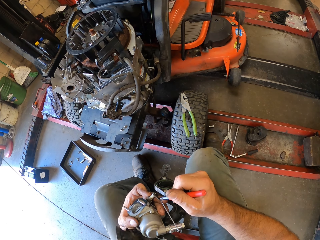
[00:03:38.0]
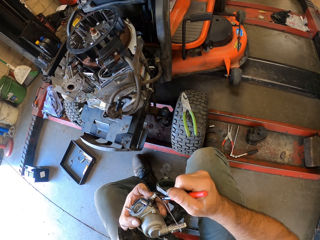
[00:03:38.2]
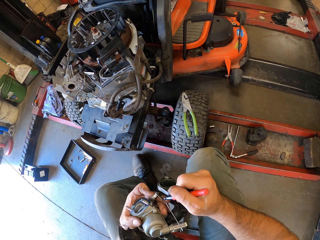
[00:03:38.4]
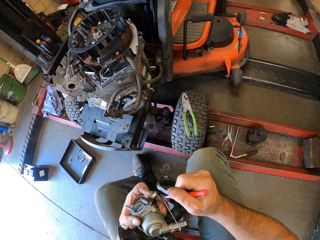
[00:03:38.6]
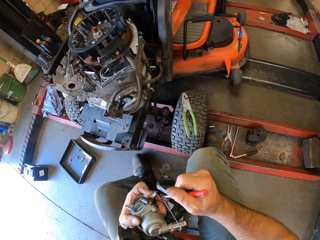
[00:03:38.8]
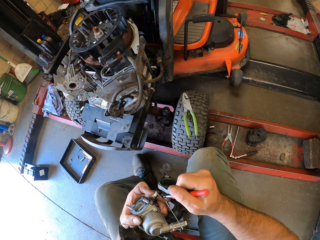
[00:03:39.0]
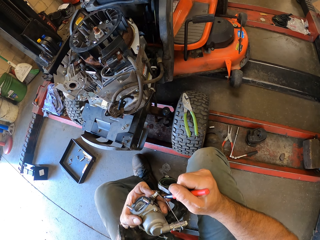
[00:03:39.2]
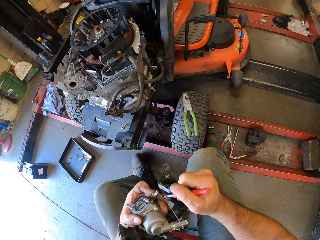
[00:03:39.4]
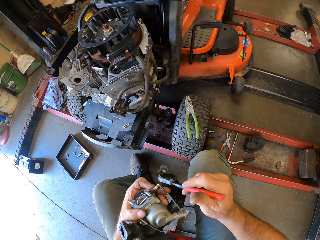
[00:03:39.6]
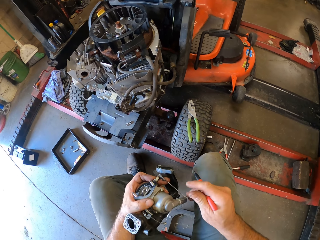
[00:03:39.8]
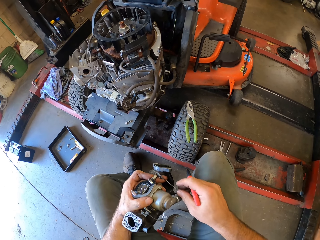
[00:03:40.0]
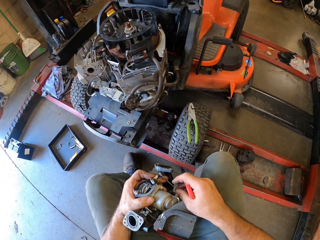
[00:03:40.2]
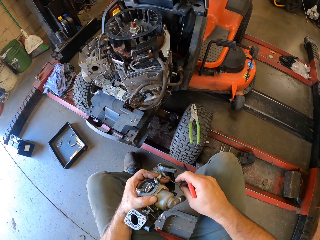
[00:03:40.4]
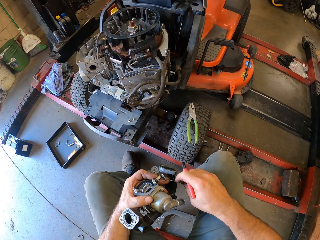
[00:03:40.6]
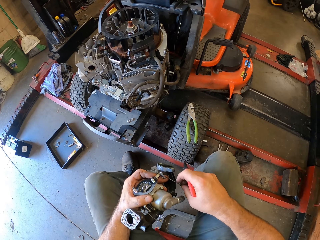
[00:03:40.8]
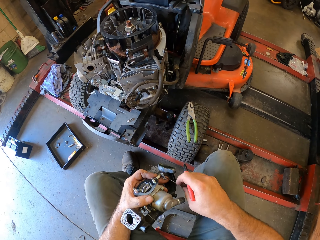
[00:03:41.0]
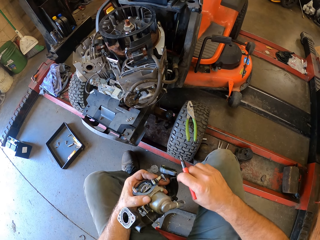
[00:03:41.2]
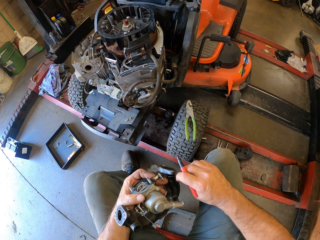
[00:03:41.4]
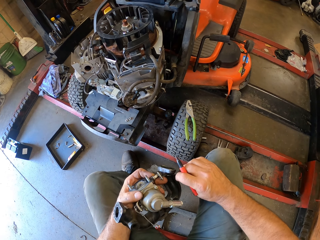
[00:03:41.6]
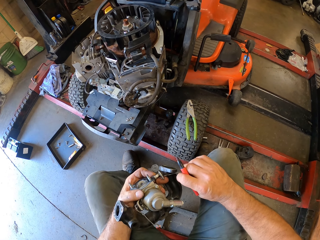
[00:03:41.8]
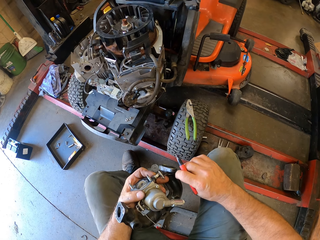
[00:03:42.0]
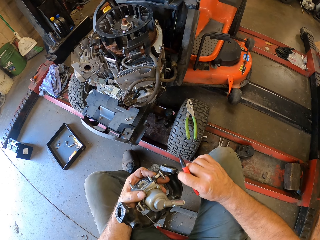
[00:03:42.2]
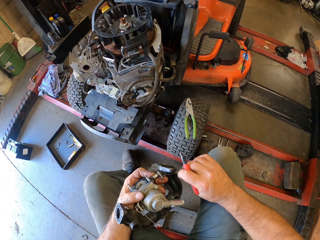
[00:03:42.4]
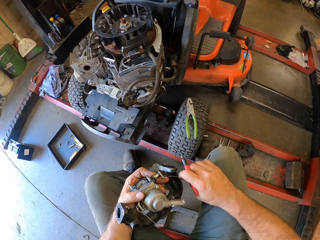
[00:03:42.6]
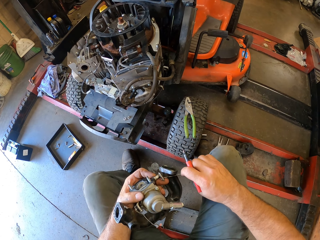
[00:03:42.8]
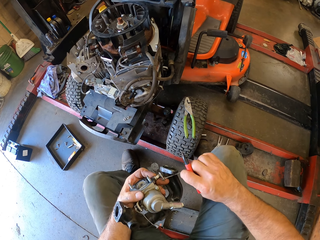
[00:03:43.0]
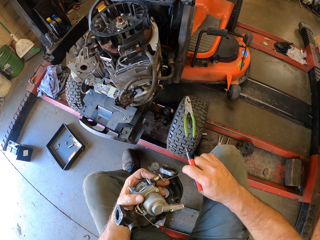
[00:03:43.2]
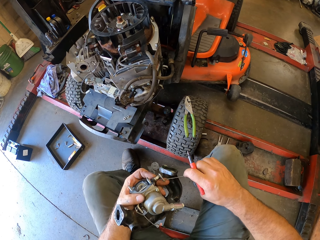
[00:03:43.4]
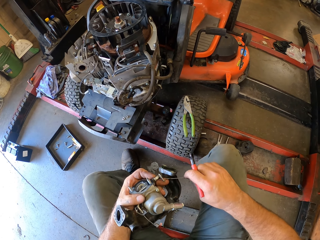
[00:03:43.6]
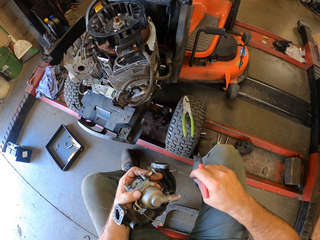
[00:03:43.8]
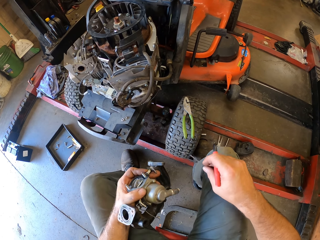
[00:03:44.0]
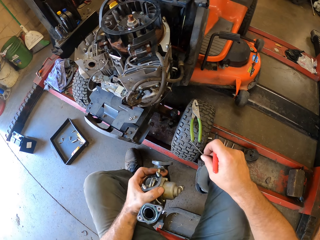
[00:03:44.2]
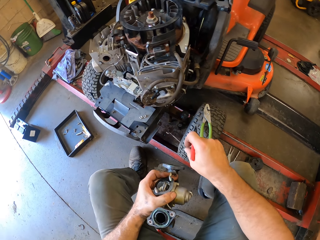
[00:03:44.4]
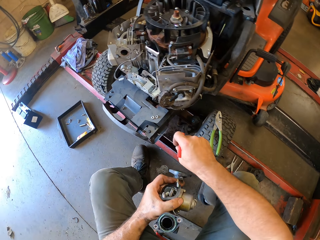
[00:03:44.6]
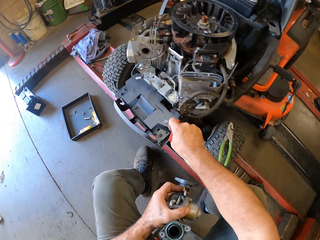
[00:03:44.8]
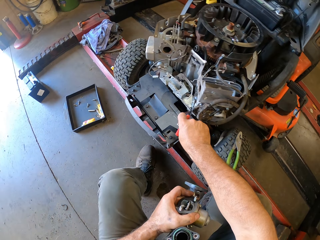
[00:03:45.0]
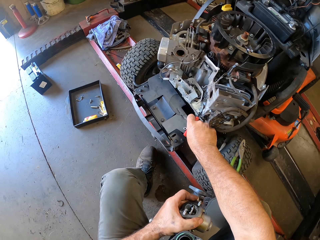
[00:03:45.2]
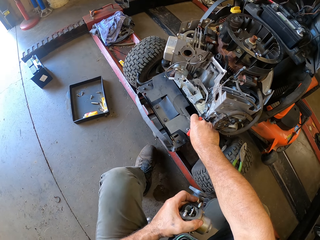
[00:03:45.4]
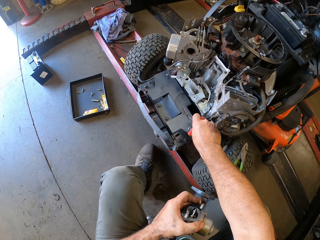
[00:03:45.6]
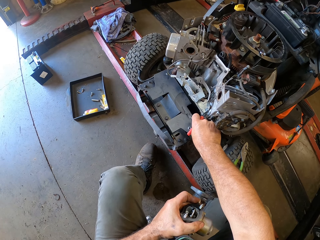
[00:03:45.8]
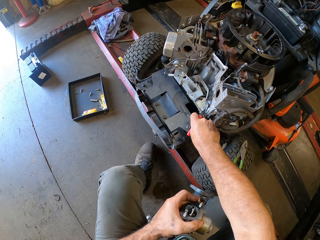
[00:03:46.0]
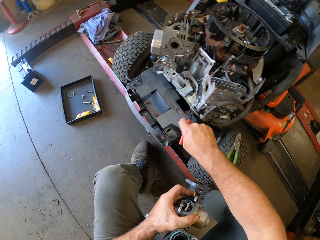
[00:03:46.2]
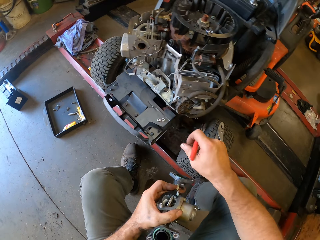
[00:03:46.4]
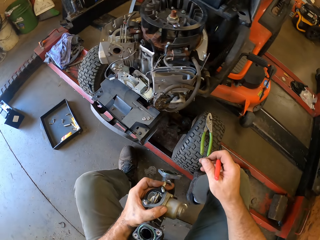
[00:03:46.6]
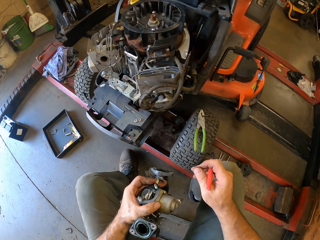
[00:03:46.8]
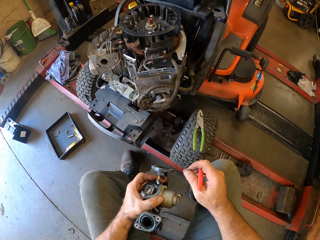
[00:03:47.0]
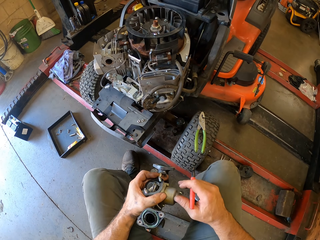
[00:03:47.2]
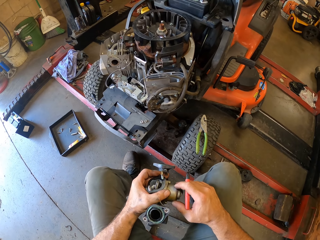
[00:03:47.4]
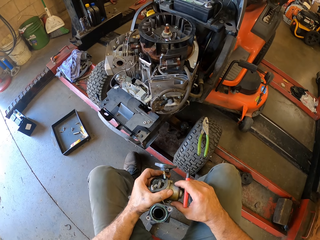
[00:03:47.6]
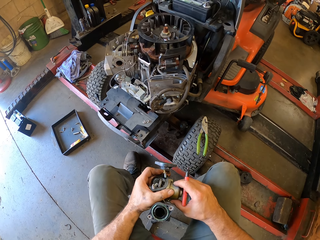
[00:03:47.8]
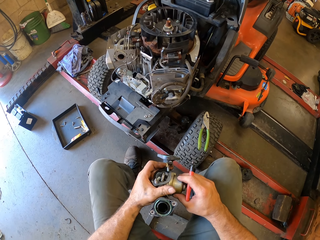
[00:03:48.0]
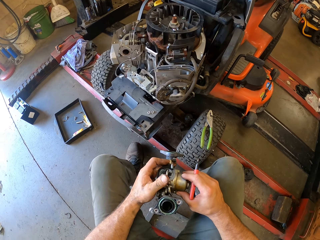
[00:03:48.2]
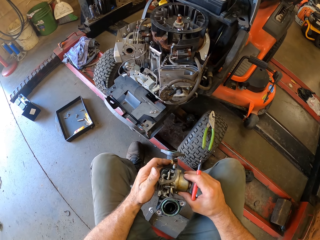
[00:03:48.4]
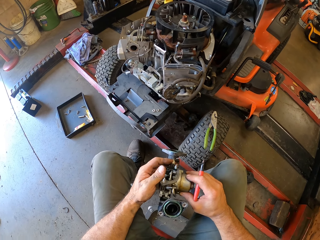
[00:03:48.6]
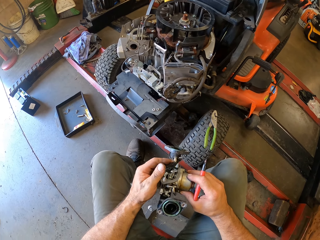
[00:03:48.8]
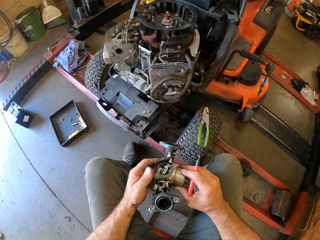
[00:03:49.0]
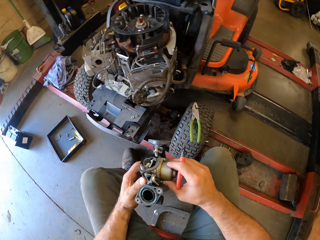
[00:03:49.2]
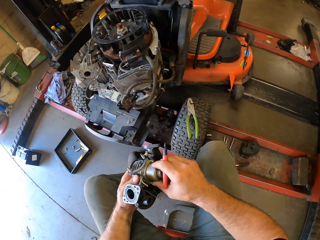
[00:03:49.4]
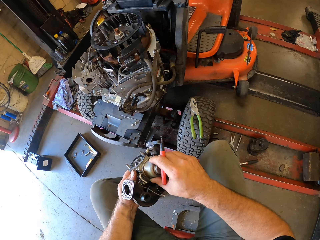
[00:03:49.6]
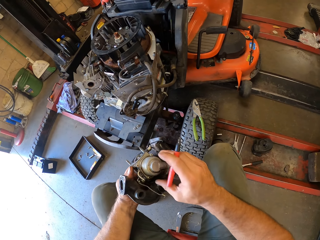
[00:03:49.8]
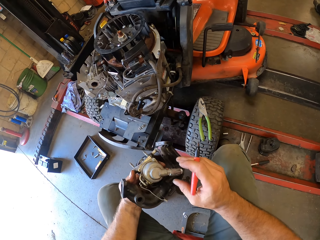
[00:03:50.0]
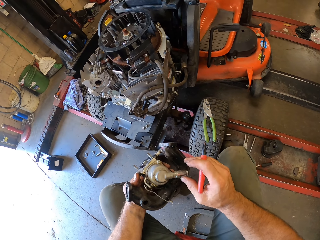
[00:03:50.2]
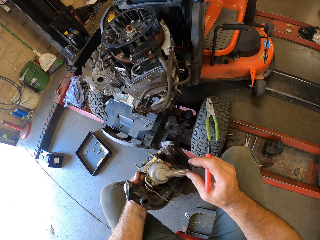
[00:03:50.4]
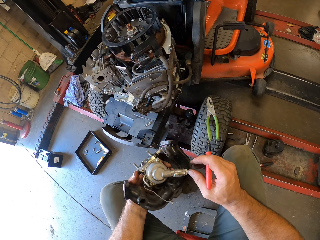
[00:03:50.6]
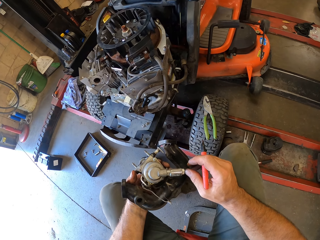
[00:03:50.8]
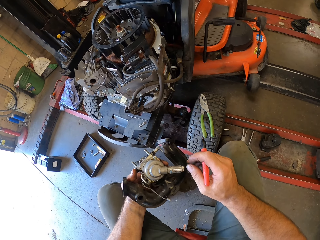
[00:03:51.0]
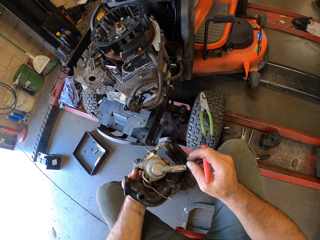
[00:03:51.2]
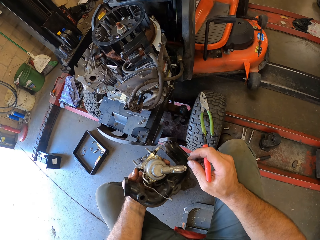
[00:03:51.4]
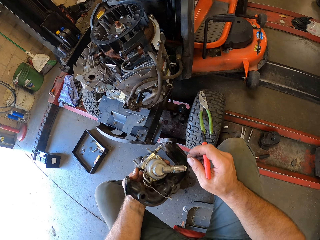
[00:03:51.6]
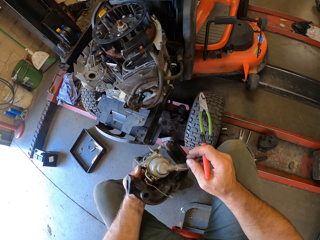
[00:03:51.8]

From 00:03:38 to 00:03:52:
The camera wearer removes the piece of metal with his right hand. He touches a wire. He removes the wire. He drops the piece of metal on the lawn mower's deck. He checks something.

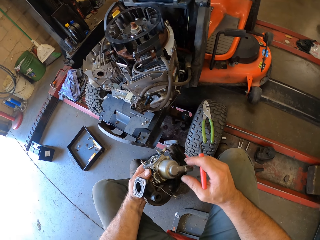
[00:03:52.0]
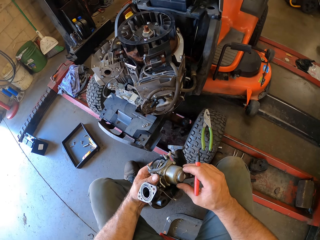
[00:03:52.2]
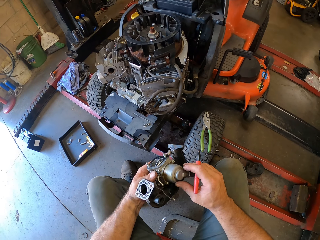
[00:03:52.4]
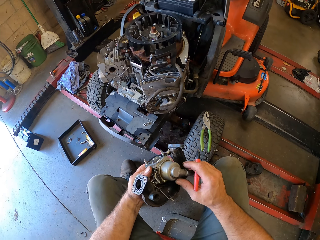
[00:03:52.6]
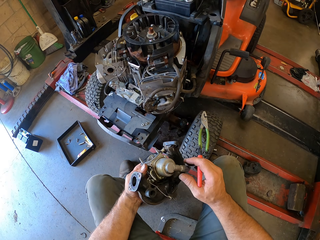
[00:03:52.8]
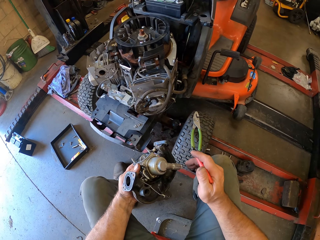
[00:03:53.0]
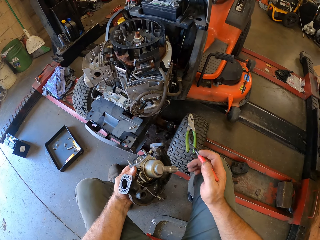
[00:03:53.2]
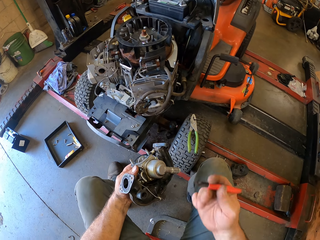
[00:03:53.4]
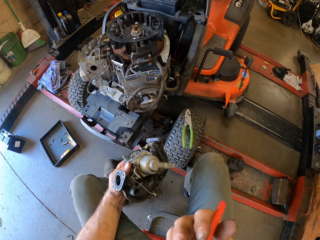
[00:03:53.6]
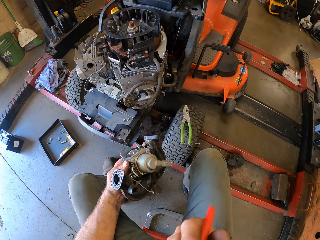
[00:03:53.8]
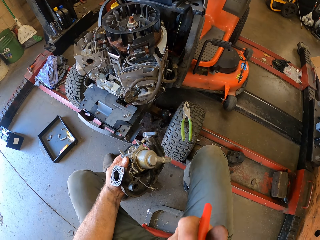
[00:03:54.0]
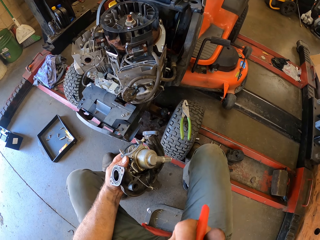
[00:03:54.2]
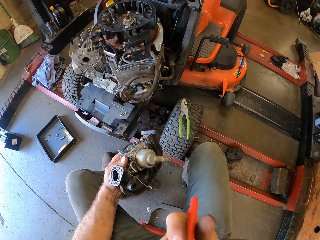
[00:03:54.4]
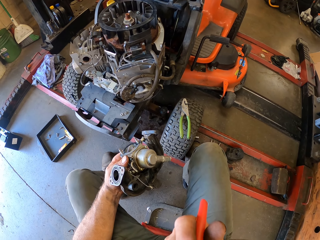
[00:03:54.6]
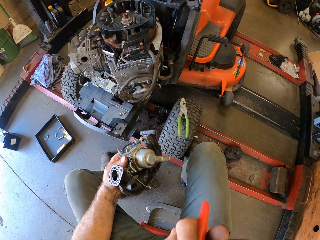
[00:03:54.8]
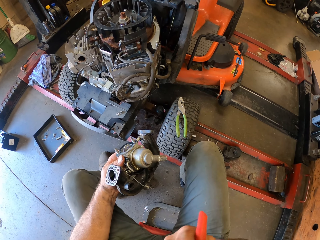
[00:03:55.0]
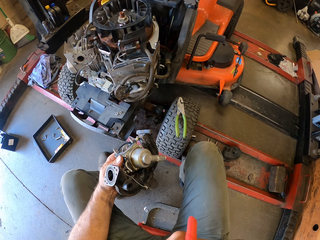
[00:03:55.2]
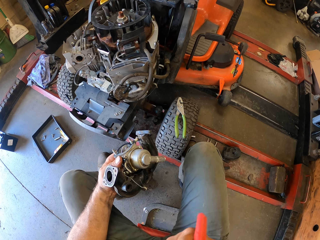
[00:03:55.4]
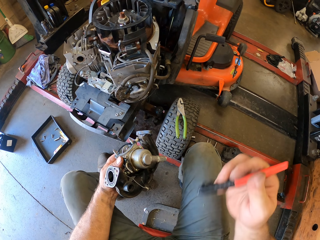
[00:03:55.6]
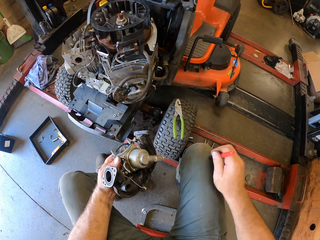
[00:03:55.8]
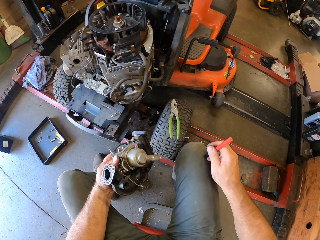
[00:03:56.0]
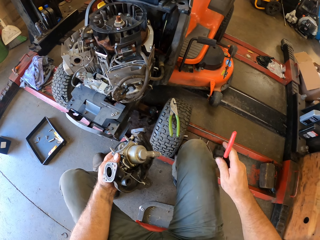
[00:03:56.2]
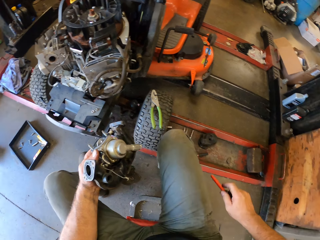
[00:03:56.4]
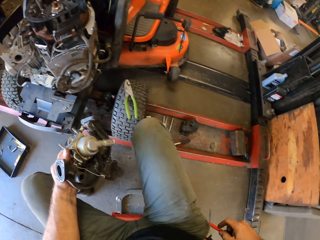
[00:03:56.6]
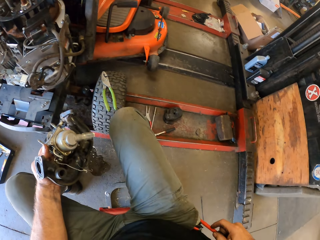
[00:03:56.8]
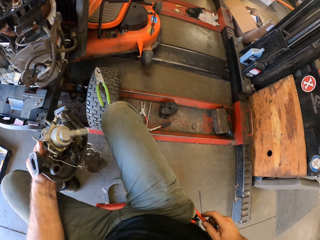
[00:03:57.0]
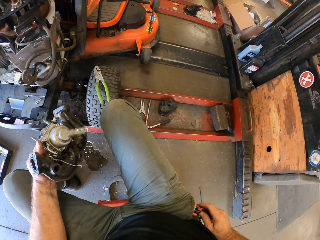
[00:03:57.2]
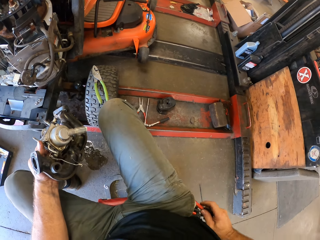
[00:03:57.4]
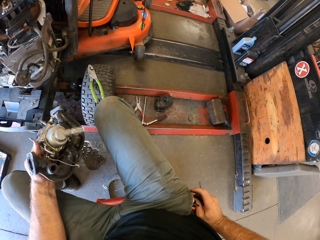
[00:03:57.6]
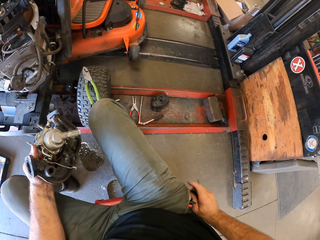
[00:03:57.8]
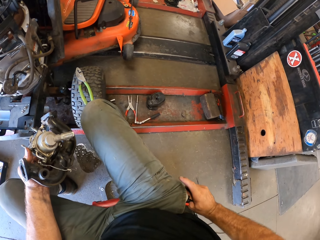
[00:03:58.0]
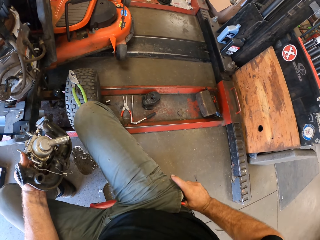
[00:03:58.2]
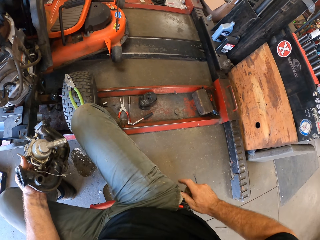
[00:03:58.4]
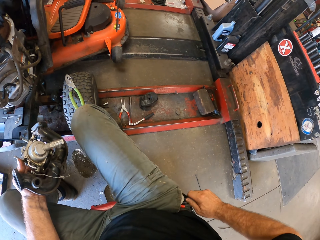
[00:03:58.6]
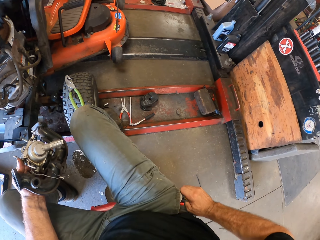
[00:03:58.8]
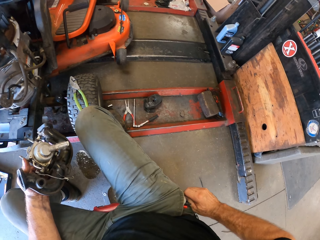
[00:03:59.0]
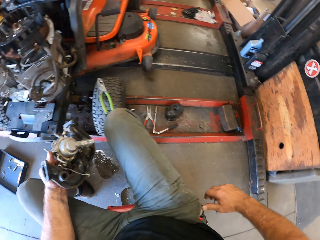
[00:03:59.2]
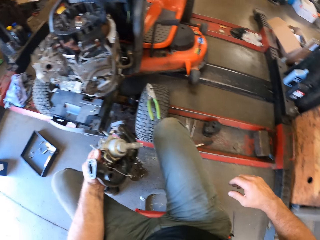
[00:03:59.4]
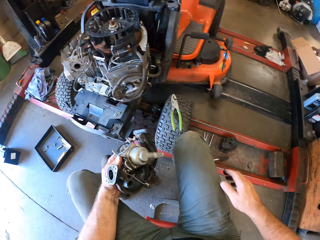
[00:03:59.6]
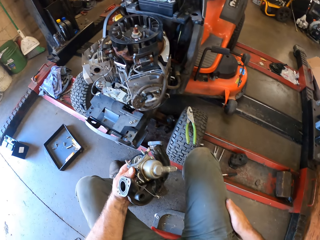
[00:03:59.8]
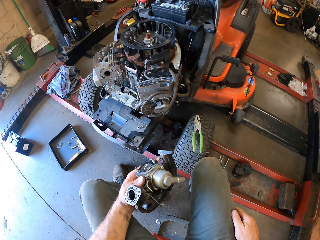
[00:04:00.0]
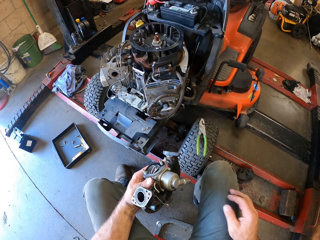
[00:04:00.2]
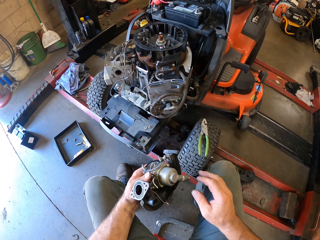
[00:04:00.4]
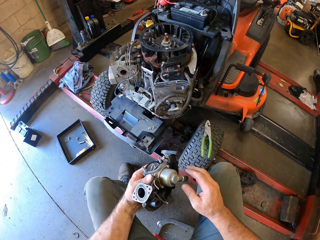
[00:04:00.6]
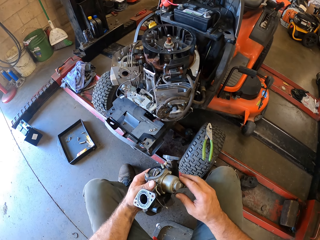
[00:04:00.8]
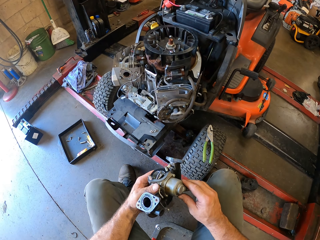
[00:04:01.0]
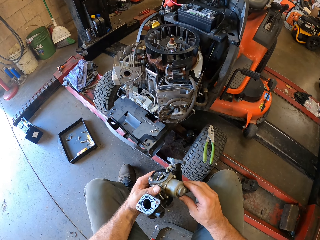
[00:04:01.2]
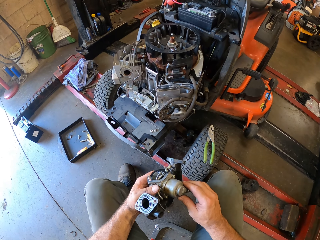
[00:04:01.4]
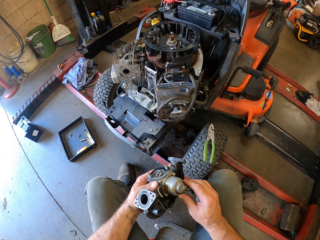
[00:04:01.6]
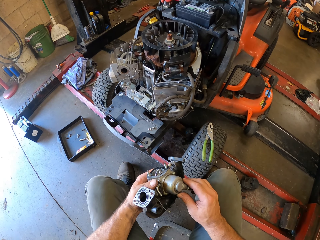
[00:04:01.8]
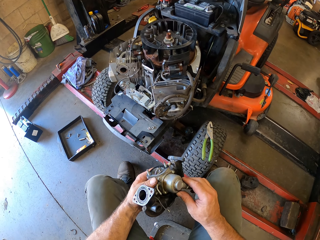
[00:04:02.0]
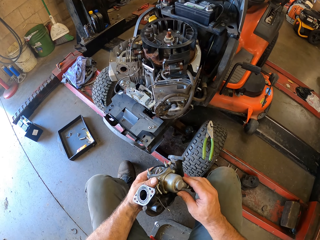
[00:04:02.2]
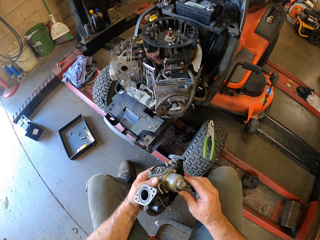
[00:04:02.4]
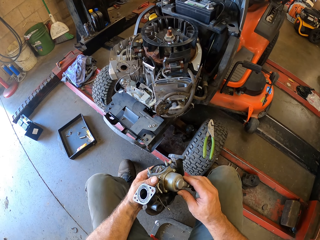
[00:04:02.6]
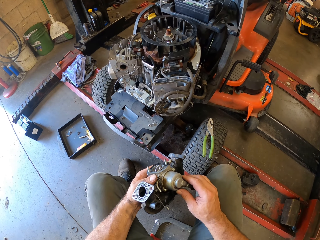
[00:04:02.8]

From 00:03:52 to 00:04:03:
The camera wearer covers the pen with his mouth. He hits the pen on the knee. He returns the pen to his pocket. He checks something.
